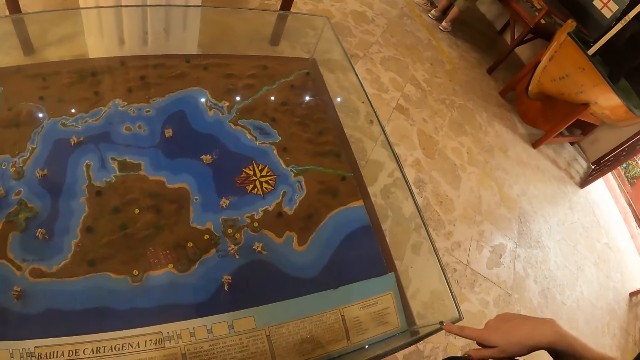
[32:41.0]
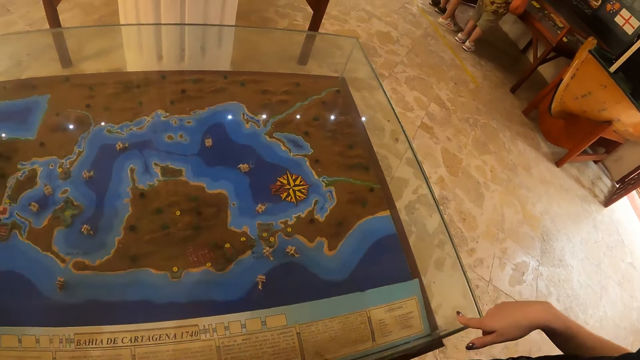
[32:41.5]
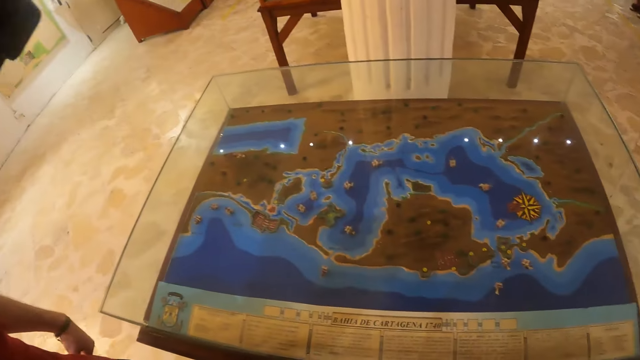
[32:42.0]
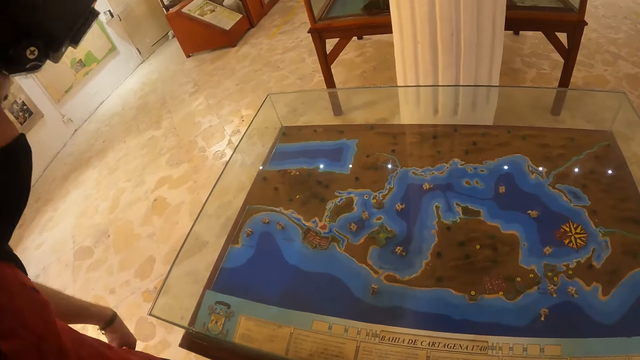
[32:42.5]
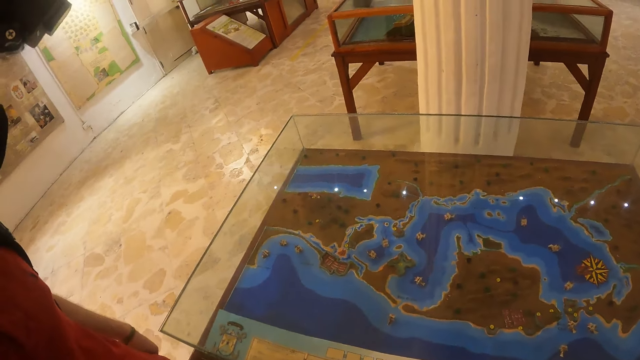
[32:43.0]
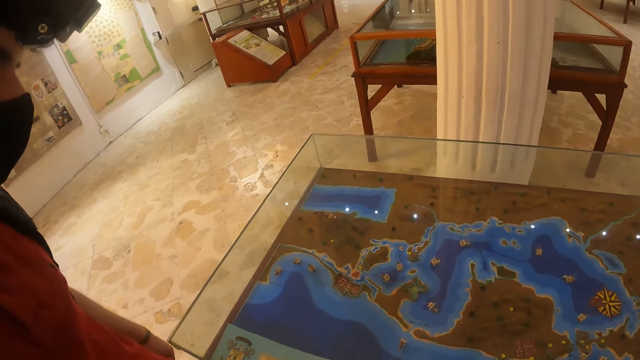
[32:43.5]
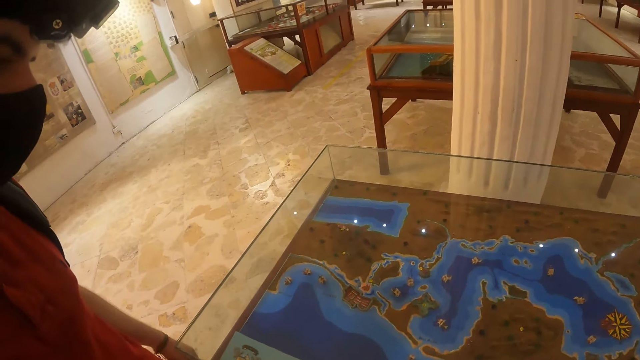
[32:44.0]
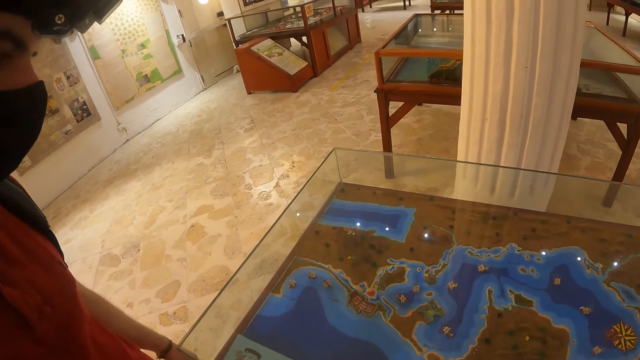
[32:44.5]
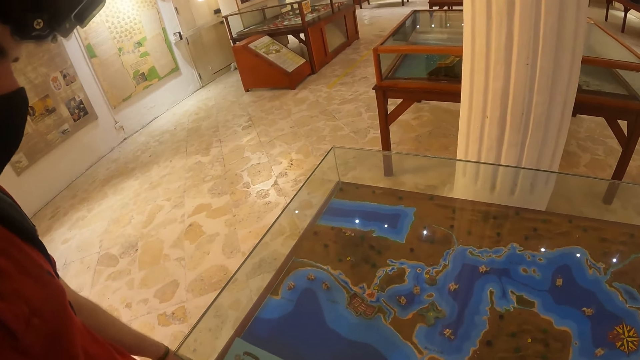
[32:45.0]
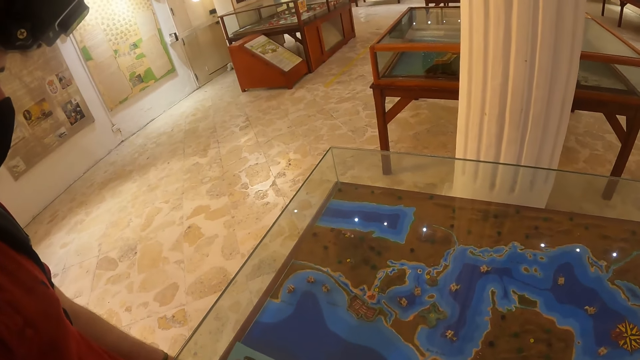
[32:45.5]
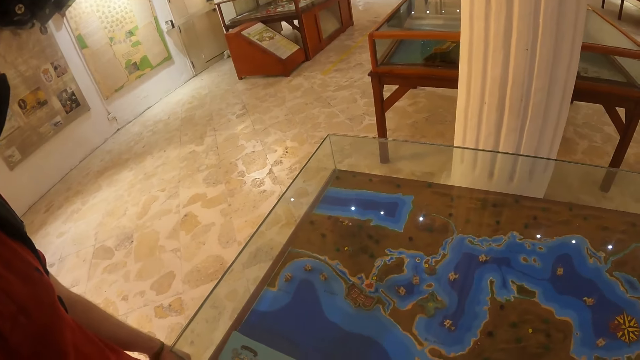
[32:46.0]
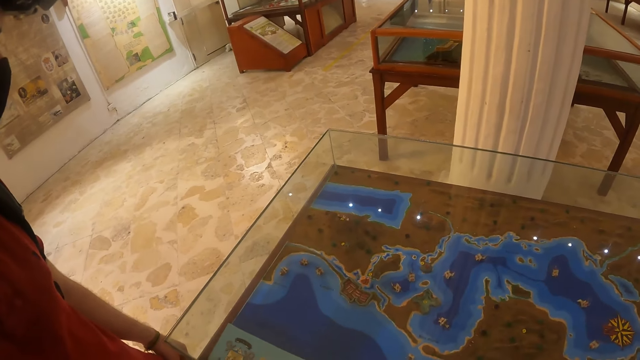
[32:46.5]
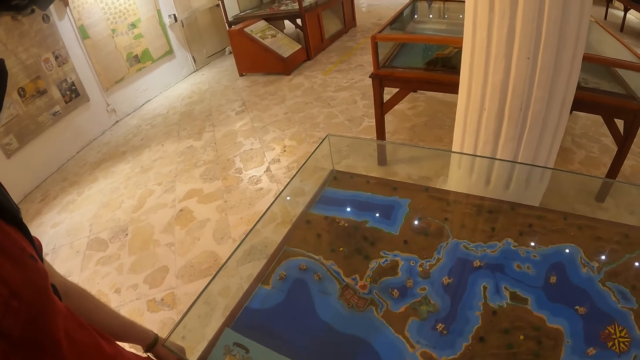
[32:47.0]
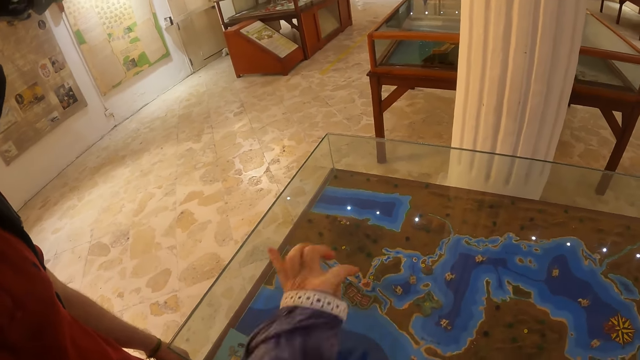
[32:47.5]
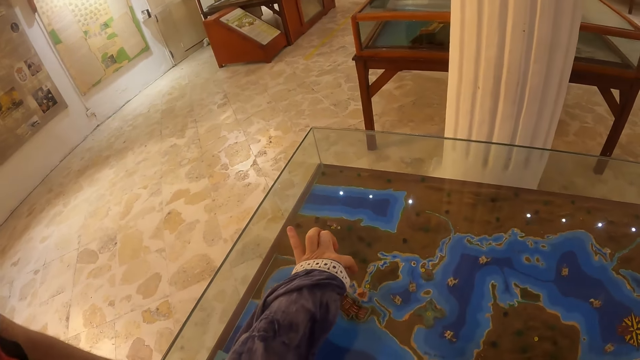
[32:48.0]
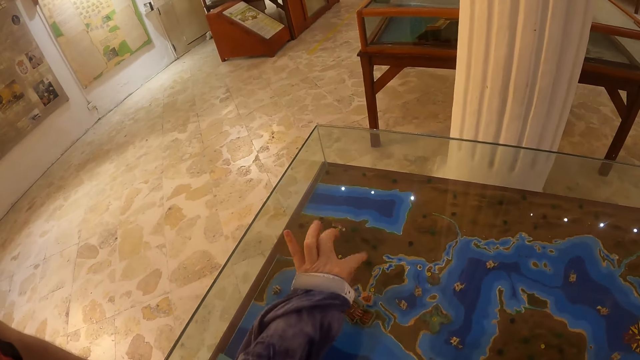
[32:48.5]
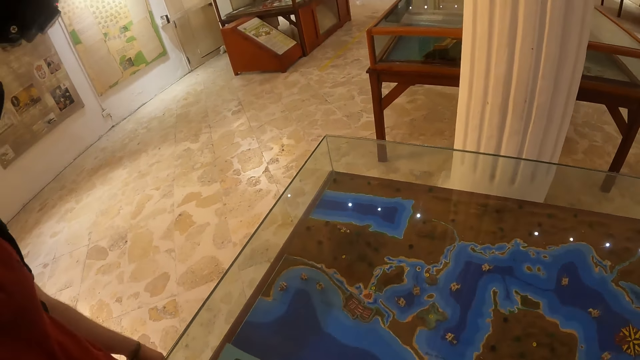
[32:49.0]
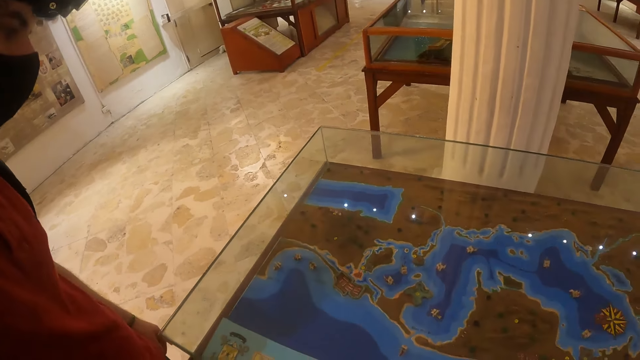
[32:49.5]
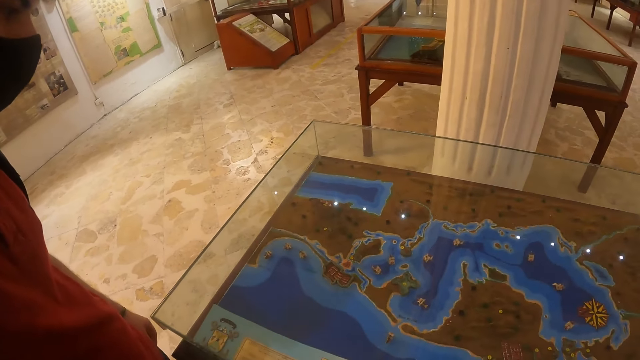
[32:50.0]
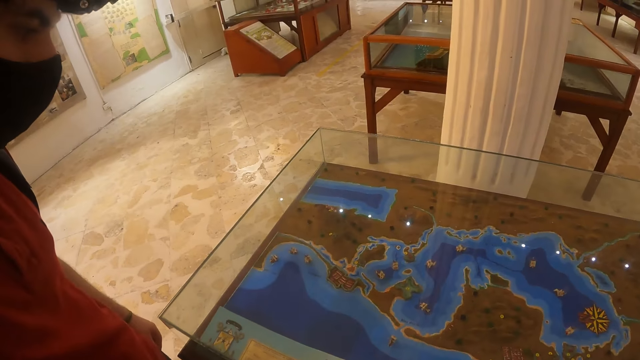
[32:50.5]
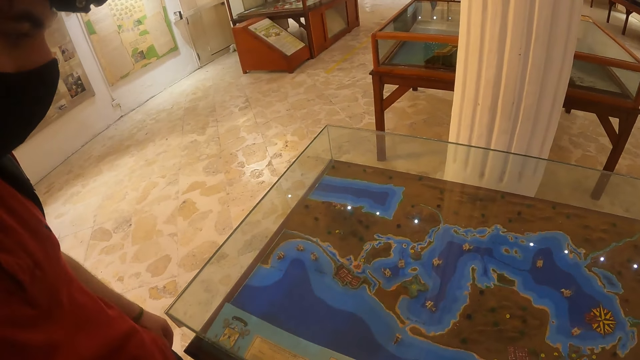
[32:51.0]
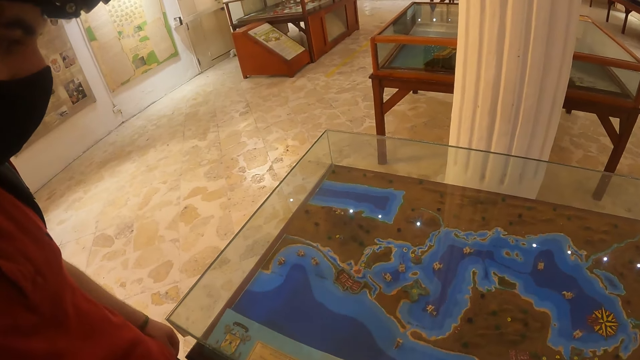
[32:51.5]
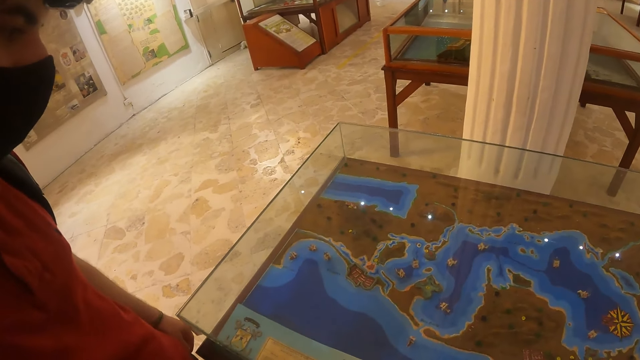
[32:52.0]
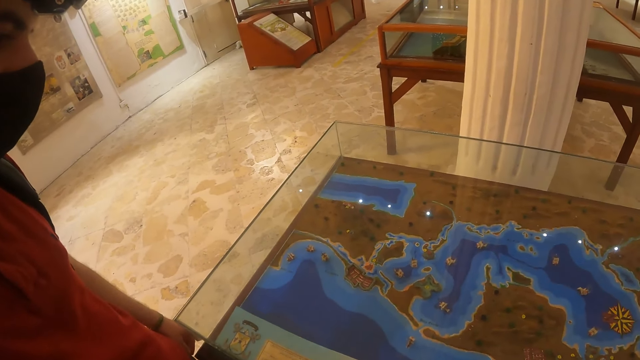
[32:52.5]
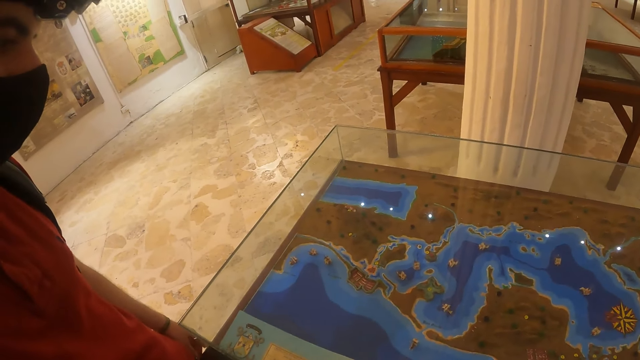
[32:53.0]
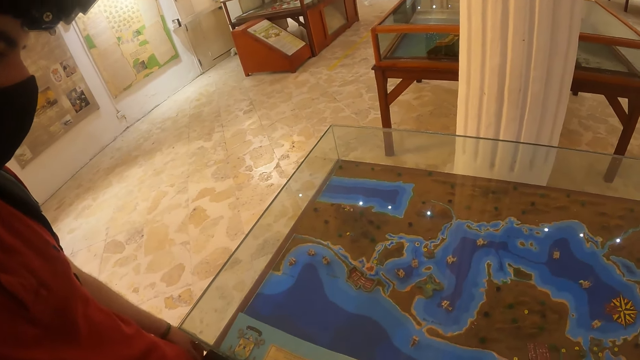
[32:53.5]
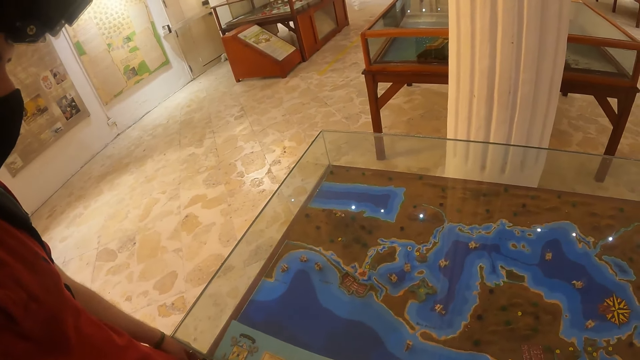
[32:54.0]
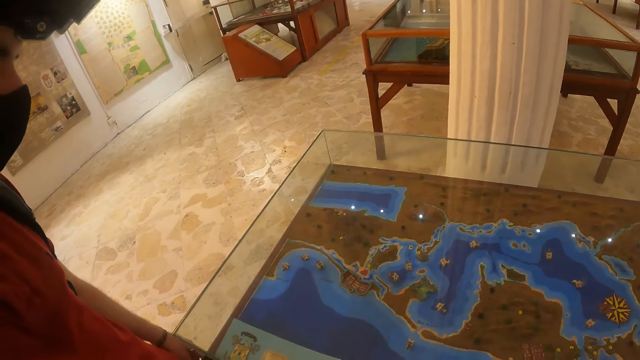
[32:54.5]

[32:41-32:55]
The camera wearer points at the display or map. They look at the map.

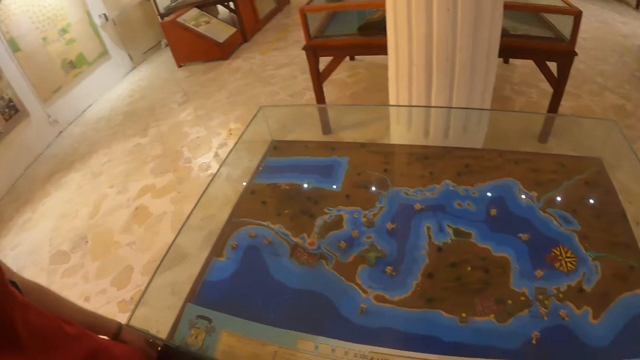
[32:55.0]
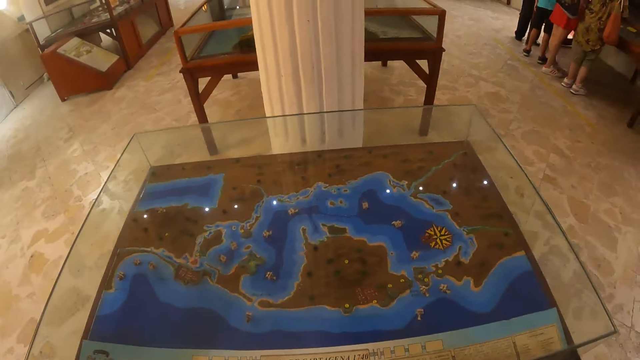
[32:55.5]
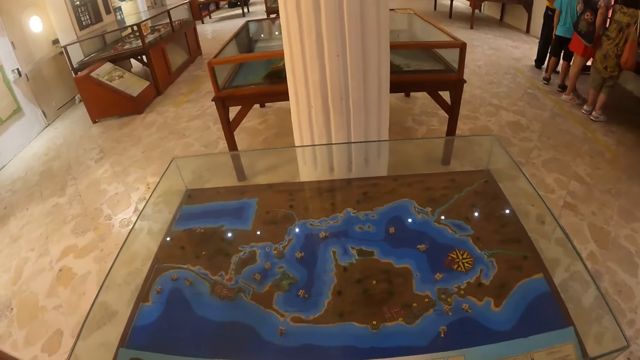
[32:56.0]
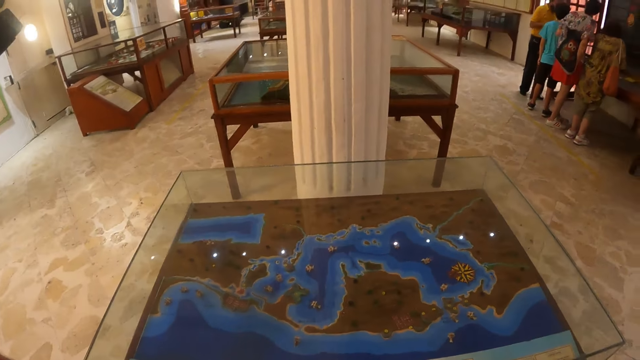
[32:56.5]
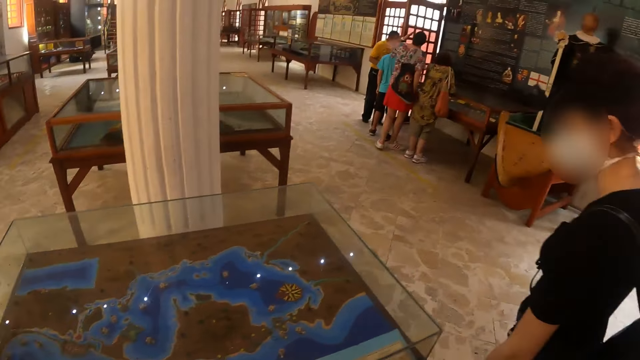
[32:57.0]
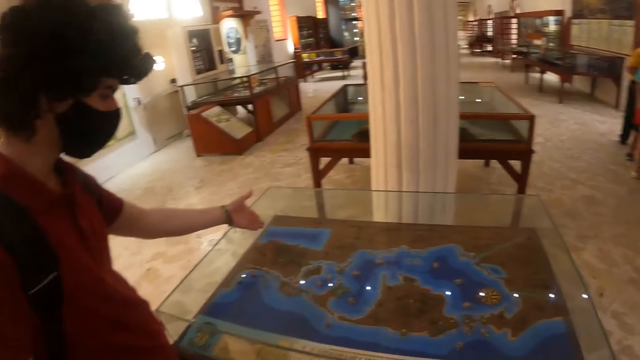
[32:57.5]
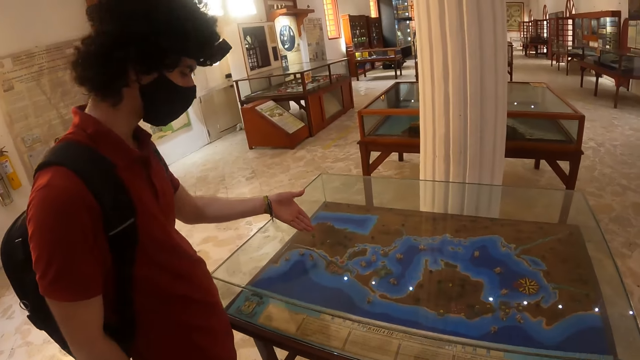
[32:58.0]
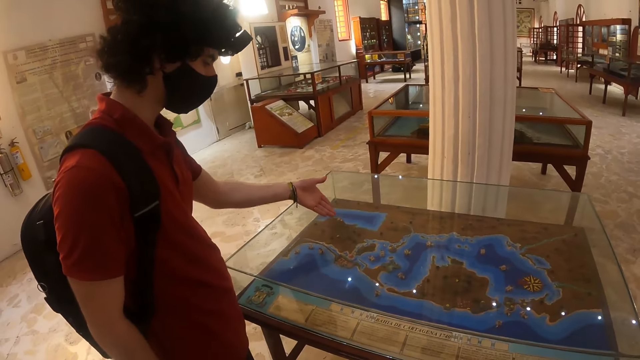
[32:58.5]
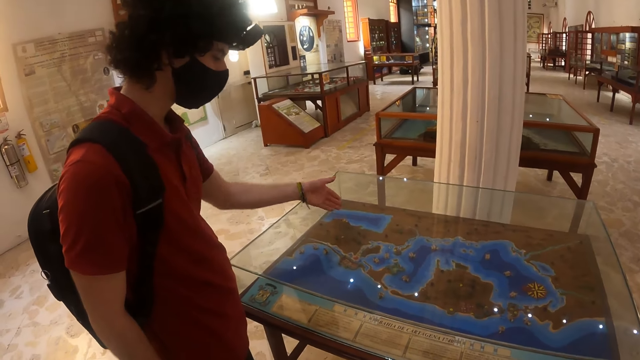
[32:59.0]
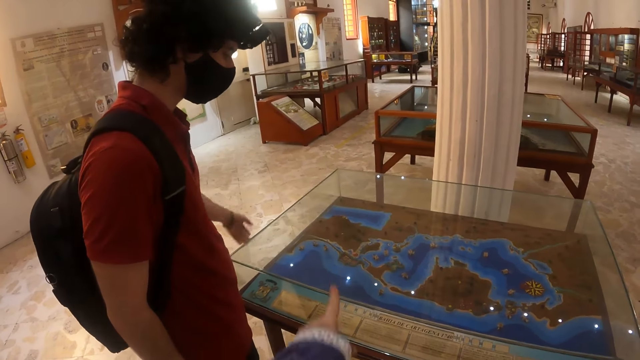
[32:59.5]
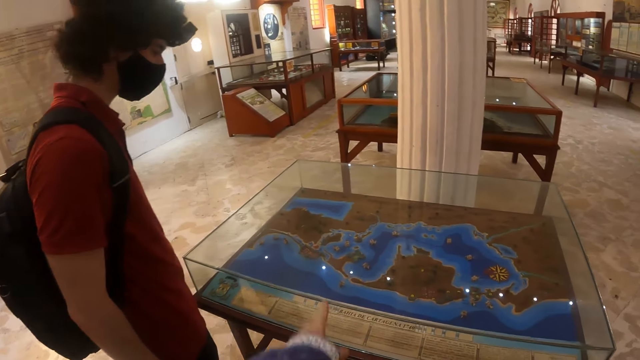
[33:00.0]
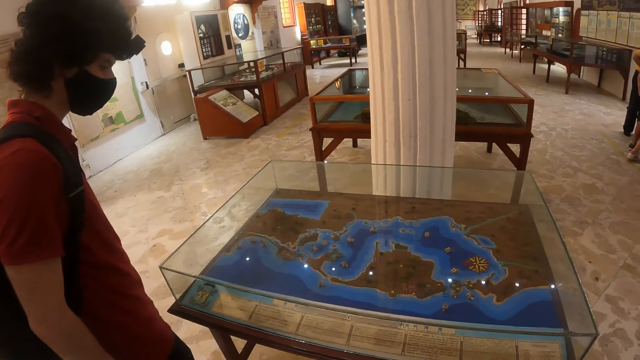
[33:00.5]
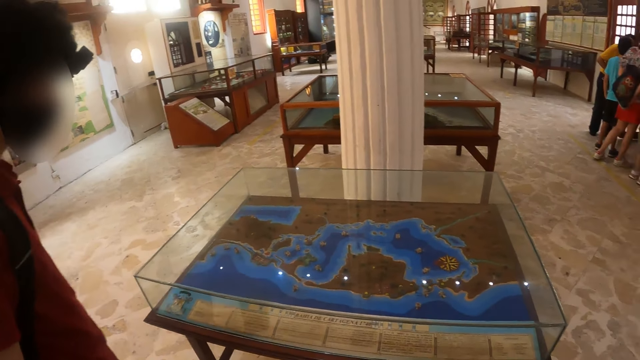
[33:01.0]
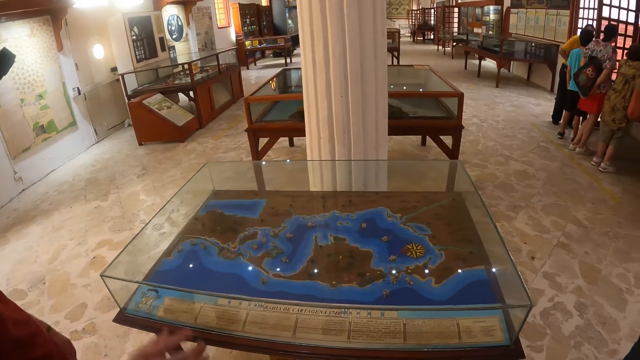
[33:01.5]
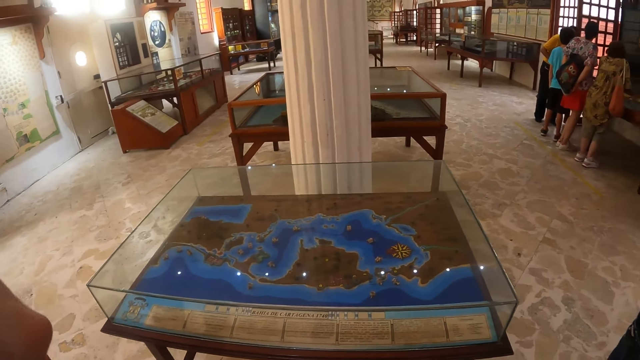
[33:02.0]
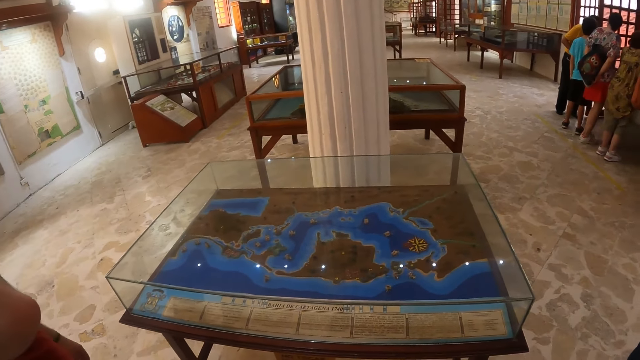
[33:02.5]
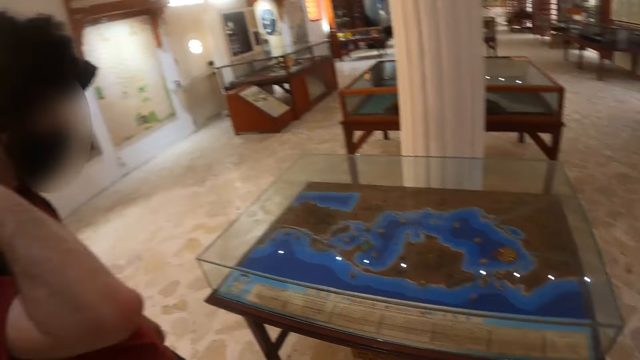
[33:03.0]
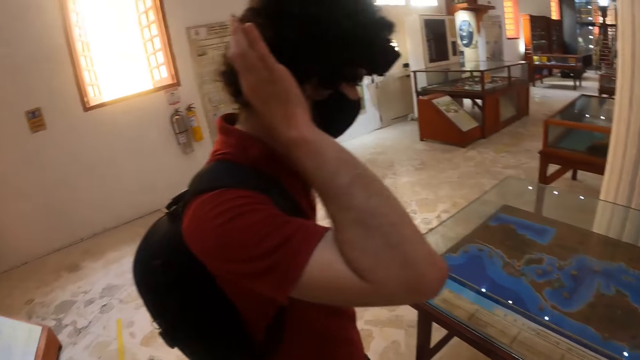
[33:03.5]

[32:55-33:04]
The man points at the display. The camera wearer points at the display or map. They look at the map. The man scratches the head.
